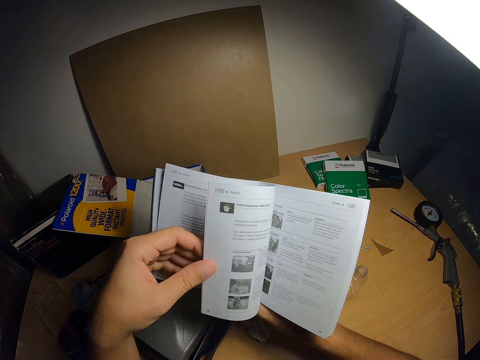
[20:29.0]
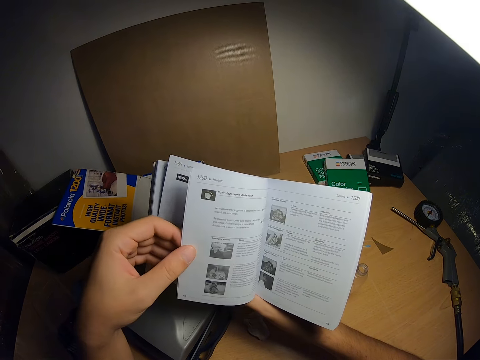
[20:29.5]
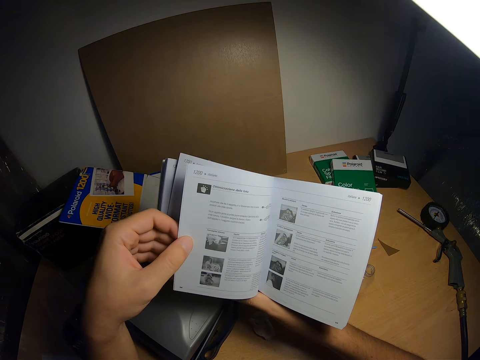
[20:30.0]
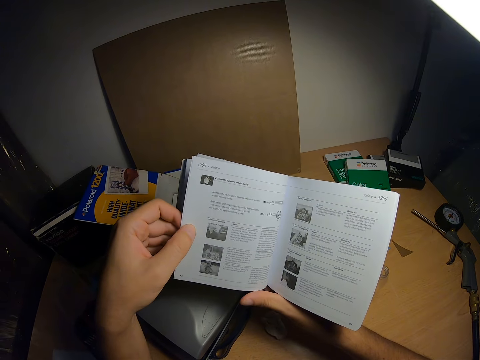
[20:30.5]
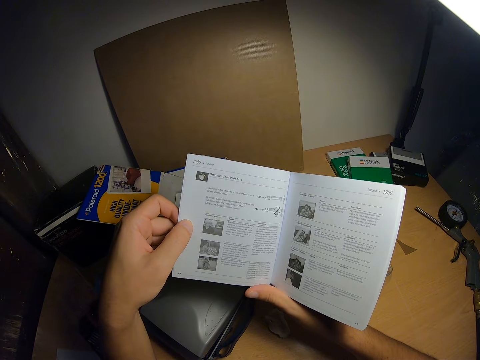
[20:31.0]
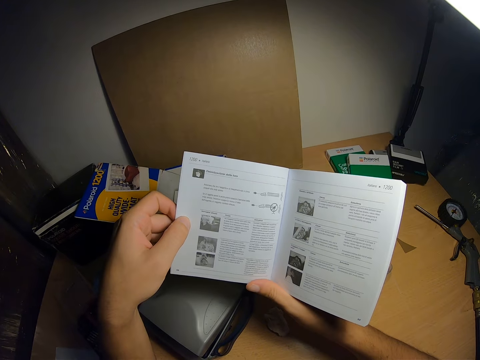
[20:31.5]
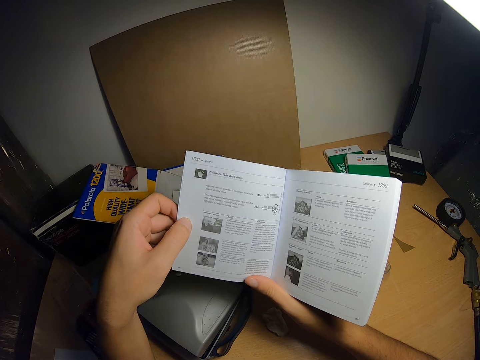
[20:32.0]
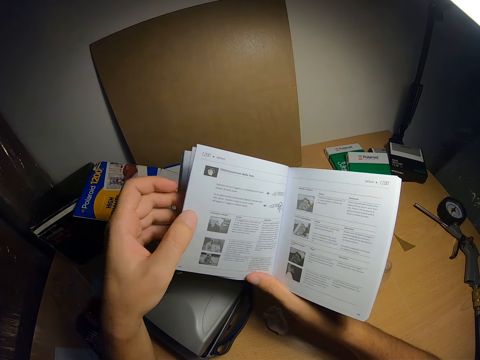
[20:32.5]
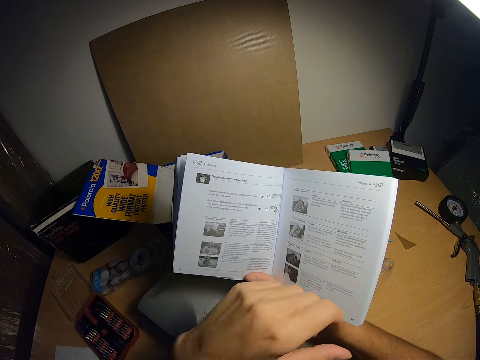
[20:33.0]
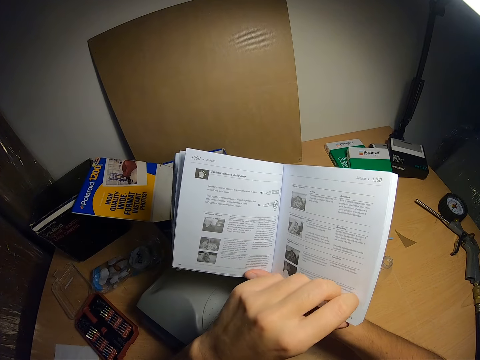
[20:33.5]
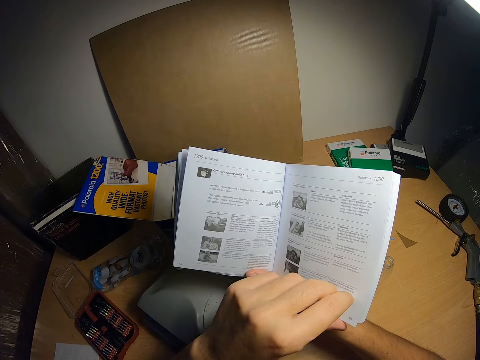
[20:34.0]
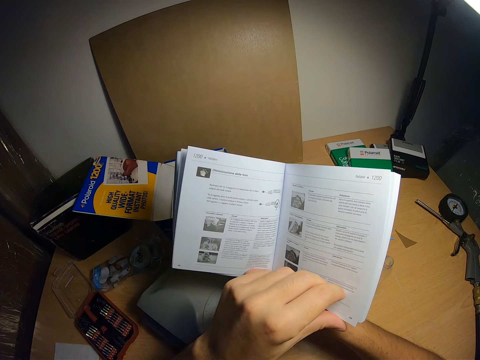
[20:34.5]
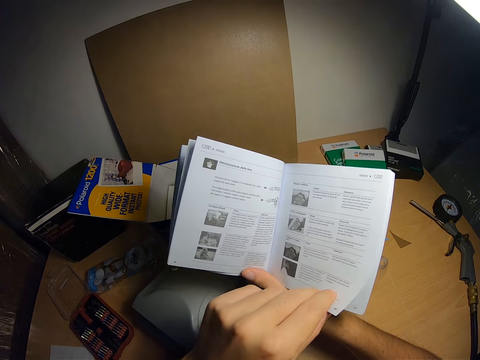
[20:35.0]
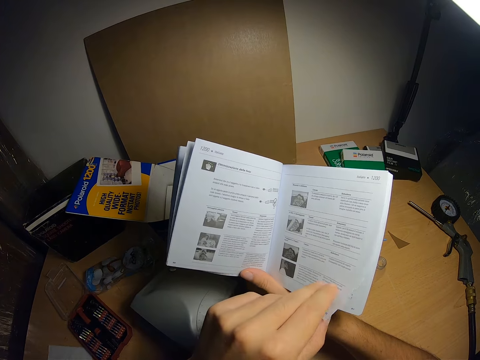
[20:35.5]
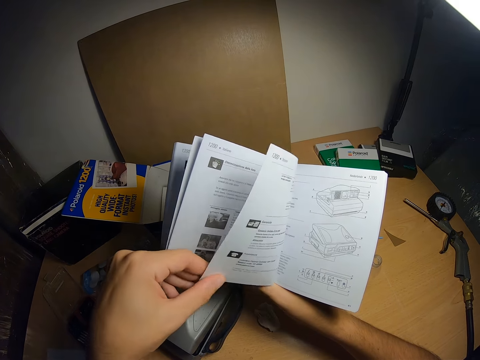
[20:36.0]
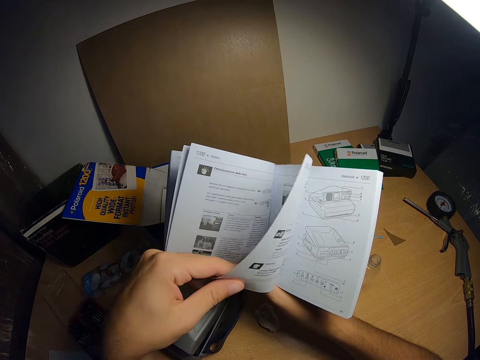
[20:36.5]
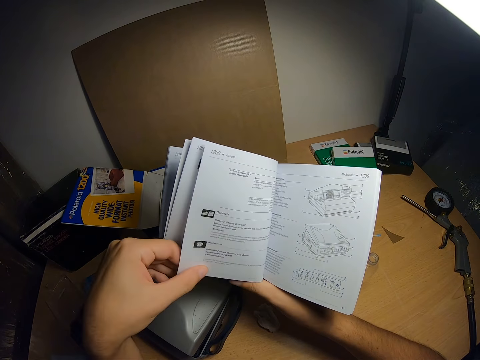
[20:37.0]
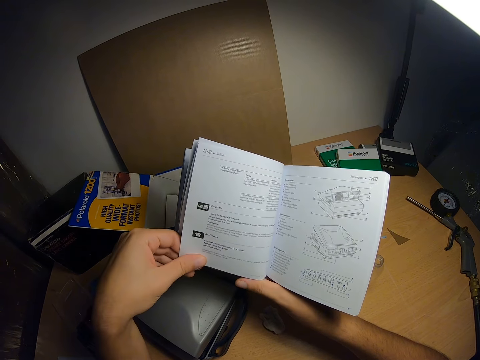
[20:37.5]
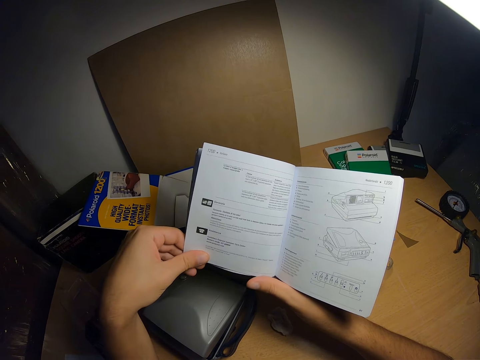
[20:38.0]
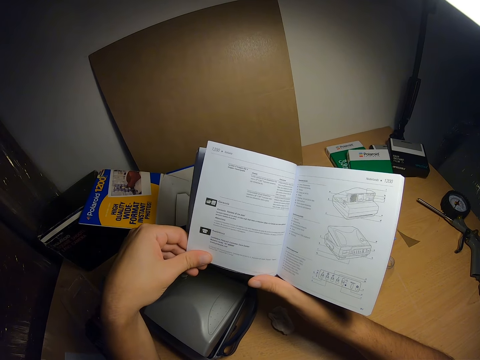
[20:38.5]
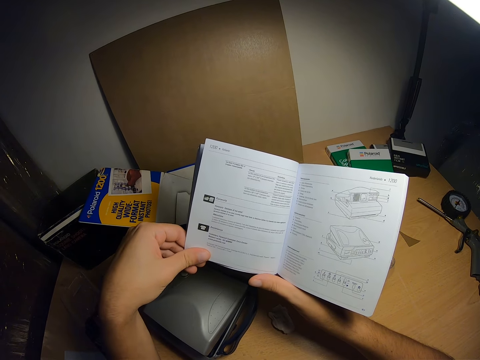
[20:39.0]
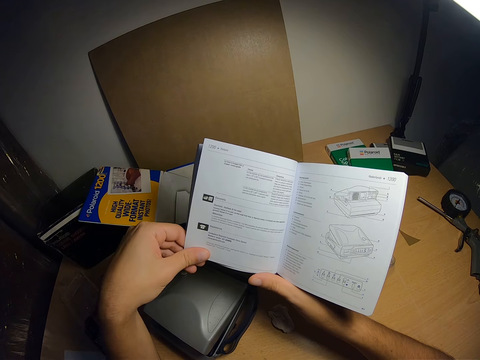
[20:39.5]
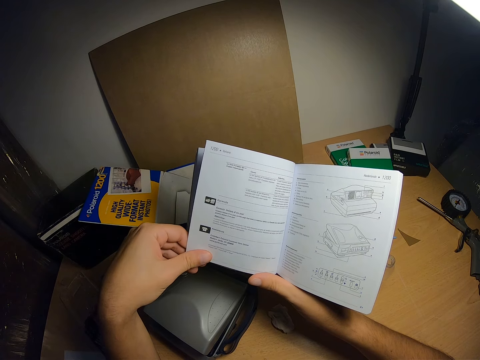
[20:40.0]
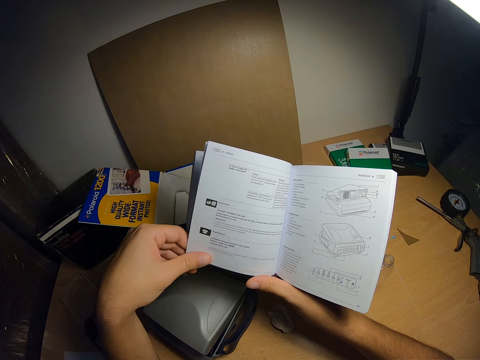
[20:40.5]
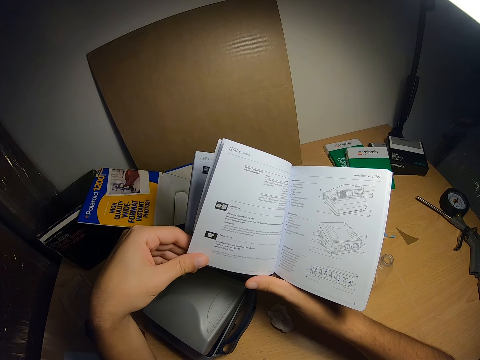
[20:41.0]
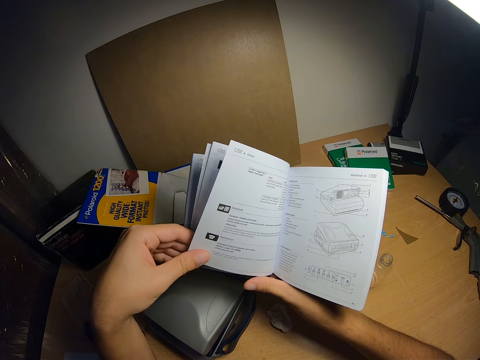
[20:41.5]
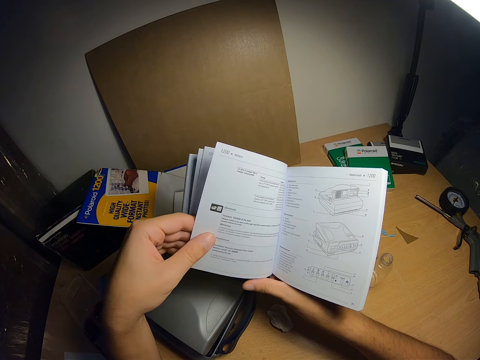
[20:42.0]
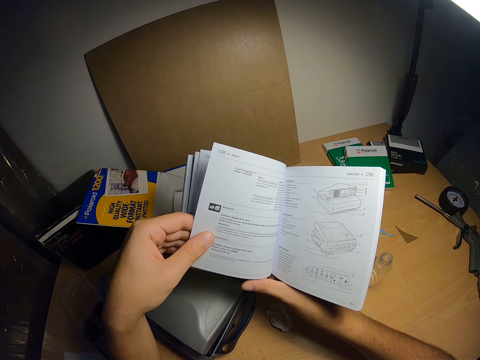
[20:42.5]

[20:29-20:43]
The camera wearer flips the page of the book forward with his left hand.

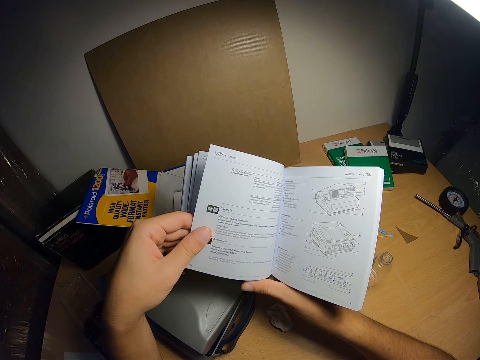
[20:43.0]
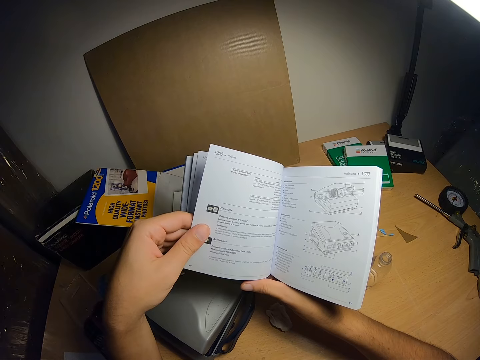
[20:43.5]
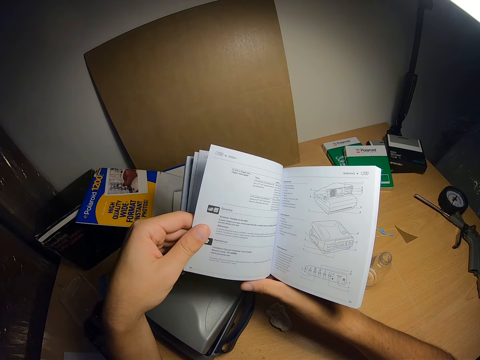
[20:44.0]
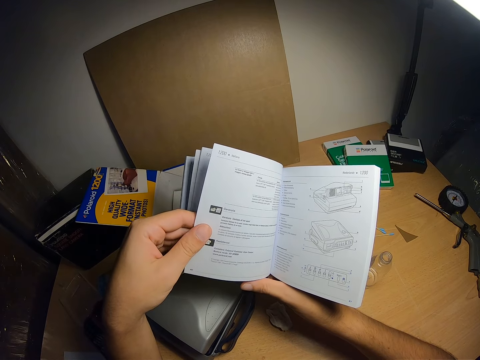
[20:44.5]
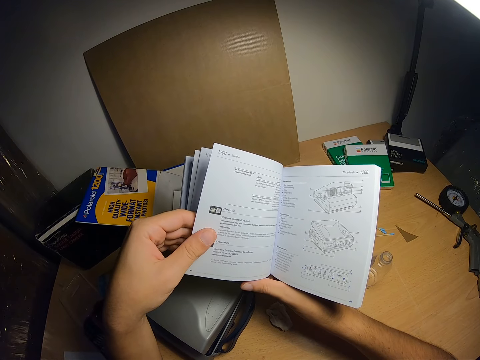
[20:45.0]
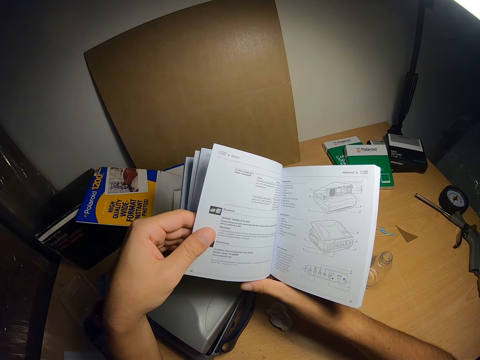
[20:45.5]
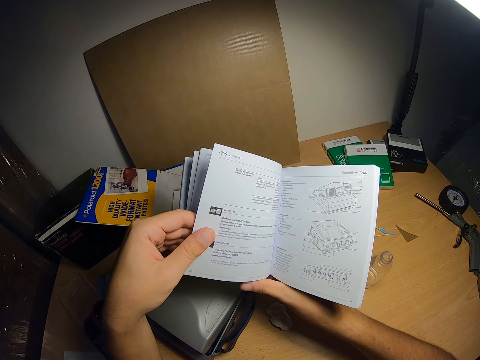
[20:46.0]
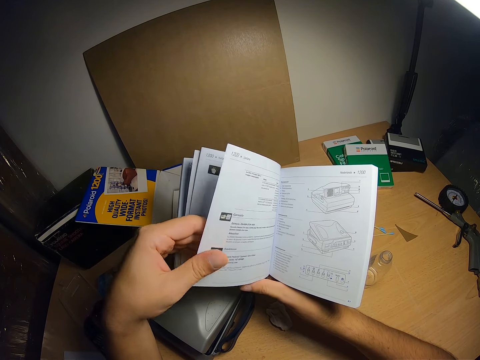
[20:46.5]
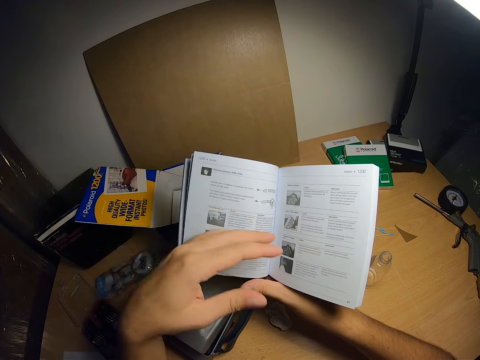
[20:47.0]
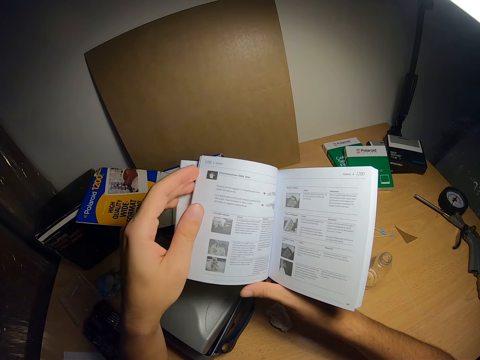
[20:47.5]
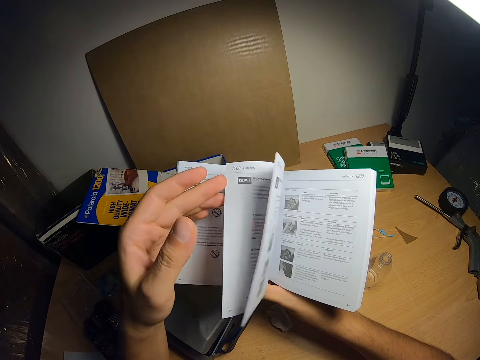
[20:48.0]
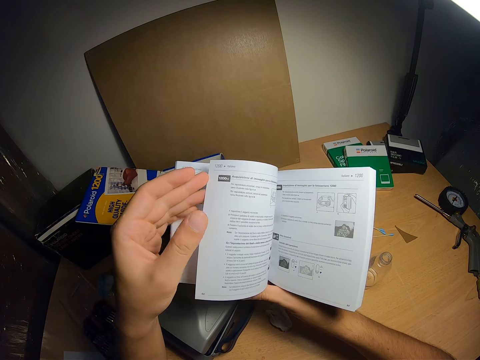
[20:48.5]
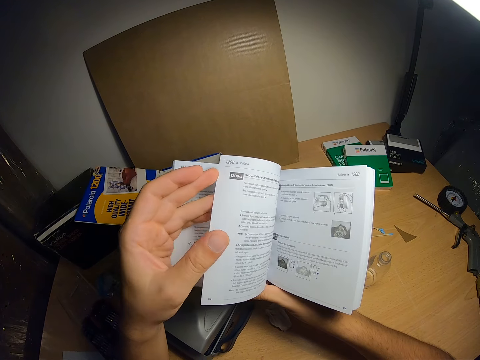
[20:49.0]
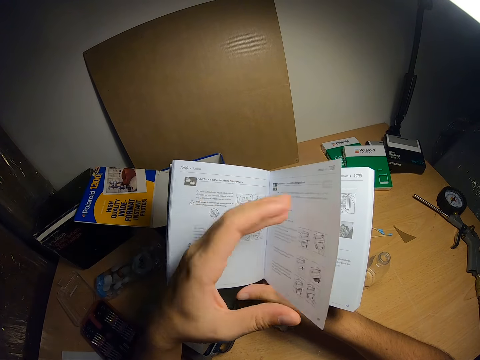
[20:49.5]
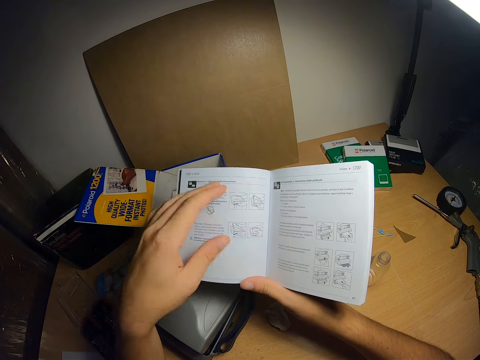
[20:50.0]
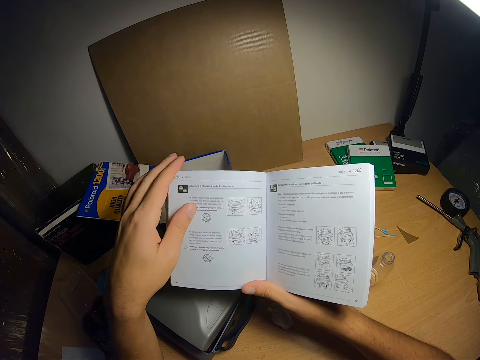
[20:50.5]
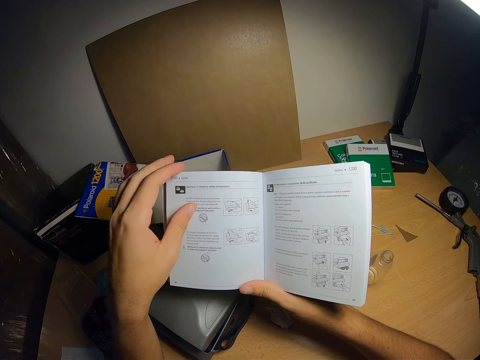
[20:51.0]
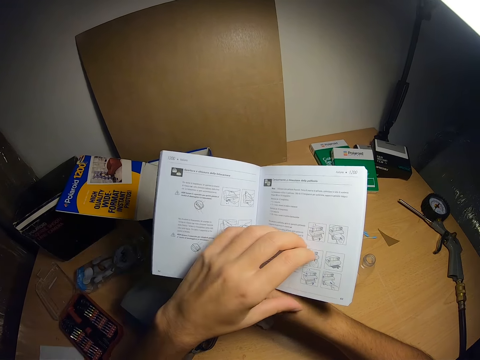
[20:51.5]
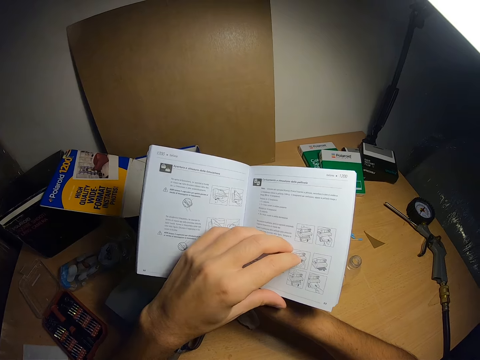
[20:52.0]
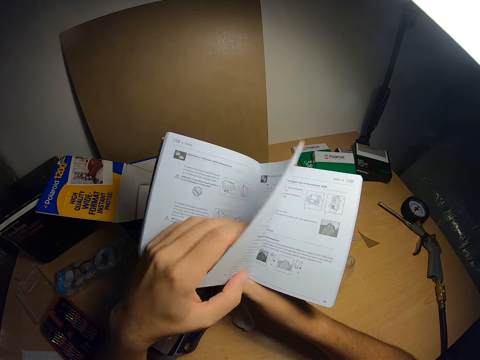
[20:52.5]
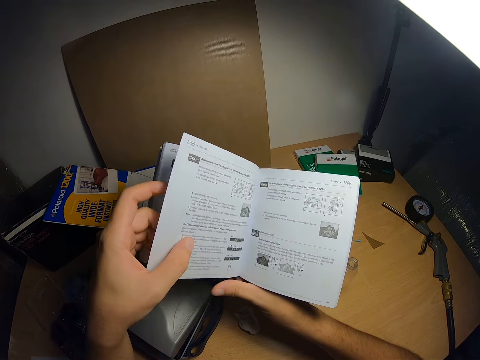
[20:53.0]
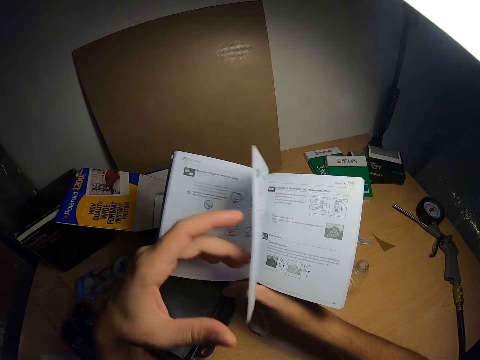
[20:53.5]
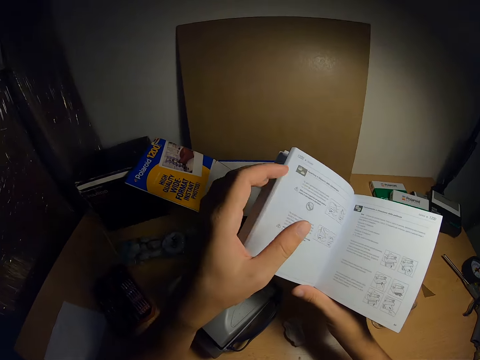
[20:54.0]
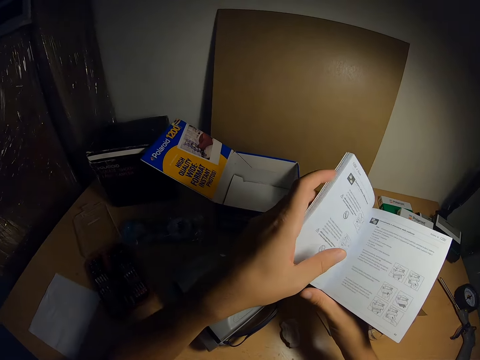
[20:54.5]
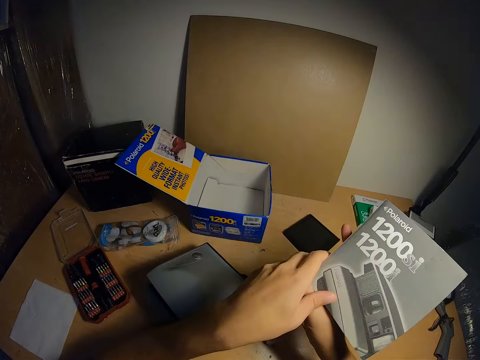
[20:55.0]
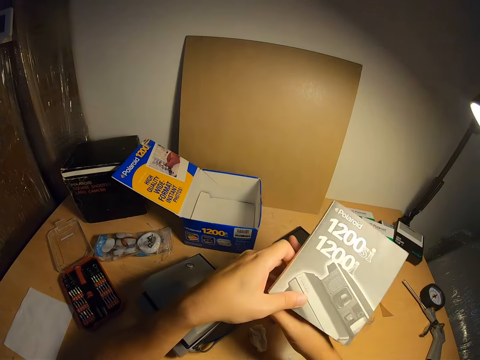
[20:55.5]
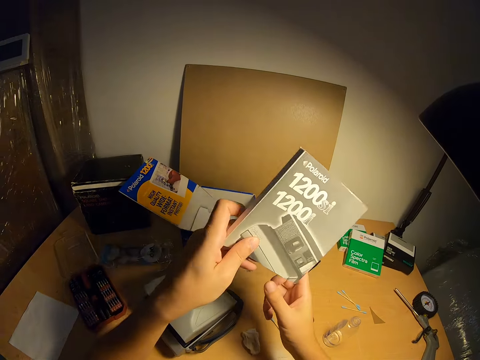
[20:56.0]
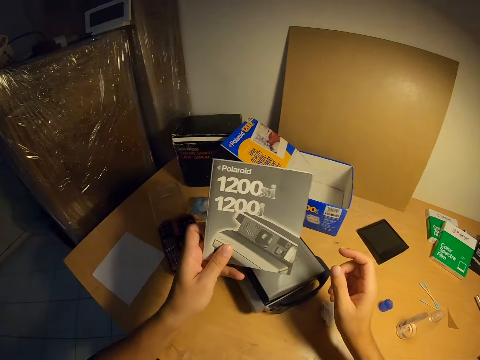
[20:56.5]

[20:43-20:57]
The camera wearer flips through the pages of the book backwards with his left hand. He flips the page of the book forward with his left hand. He flips the page of the book backward with his left hand and closes the book.
